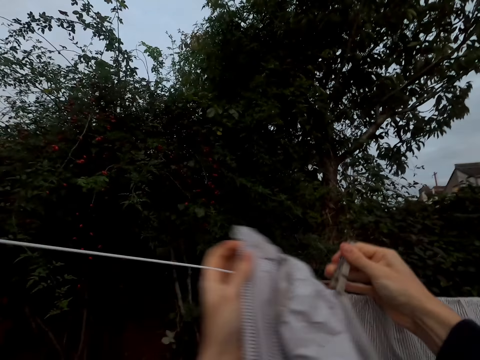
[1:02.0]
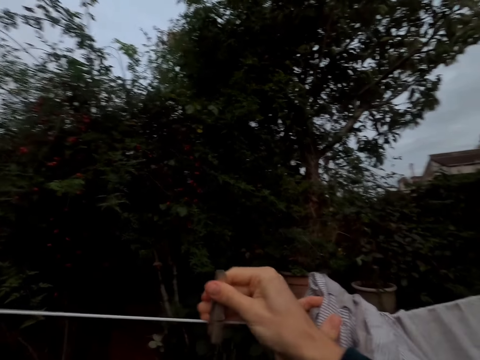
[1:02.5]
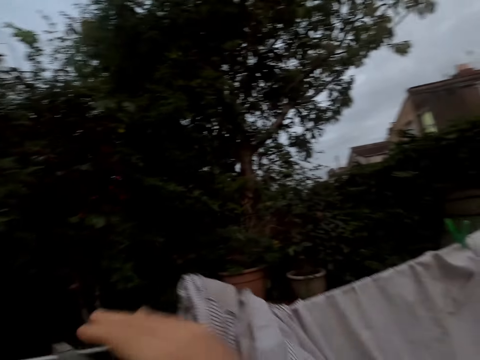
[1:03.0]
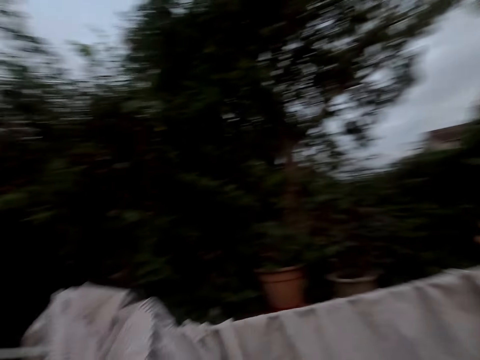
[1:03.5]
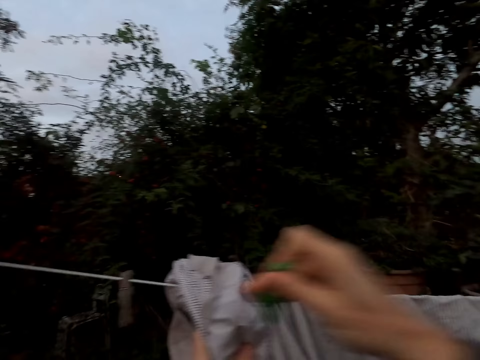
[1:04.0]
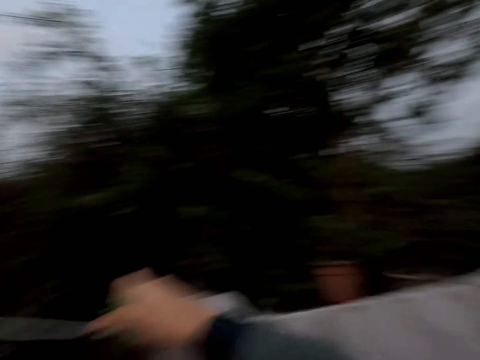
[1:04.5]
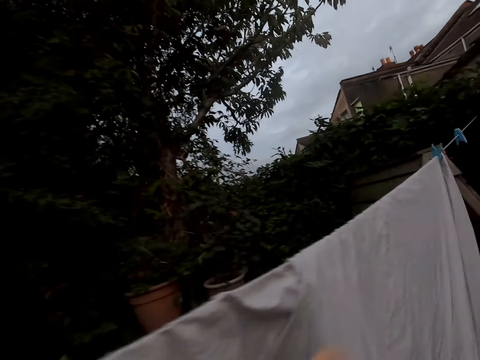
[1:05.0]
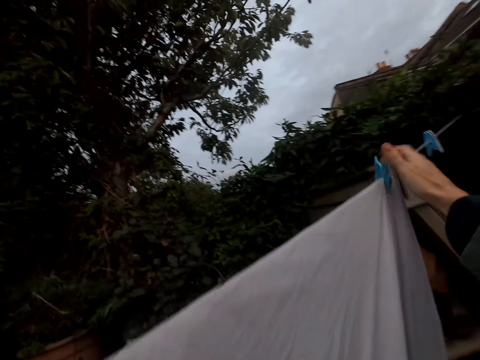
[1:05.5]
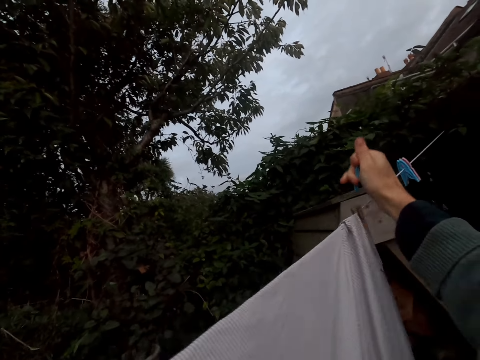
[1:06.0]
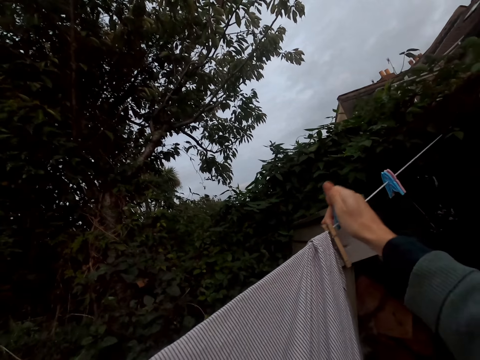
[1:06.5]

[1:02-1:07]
The camera wearer puts the peg on the clothes line. They remove a peg from the clothes line and put the peg on the clothes line. They remove a peg from the clothes line and put the peg on the clothes line.

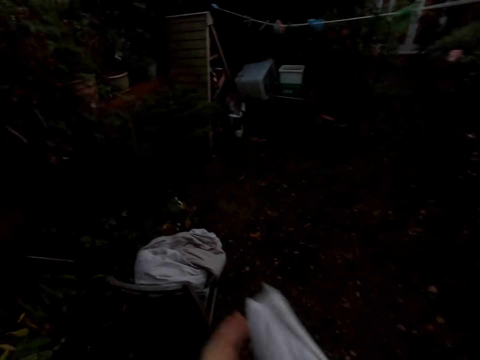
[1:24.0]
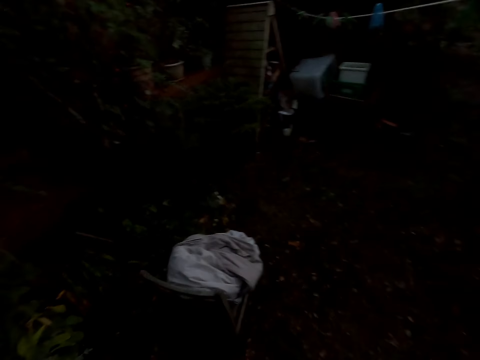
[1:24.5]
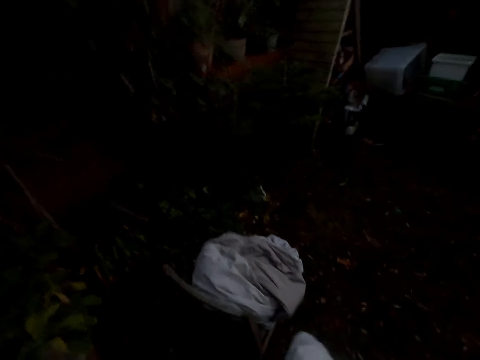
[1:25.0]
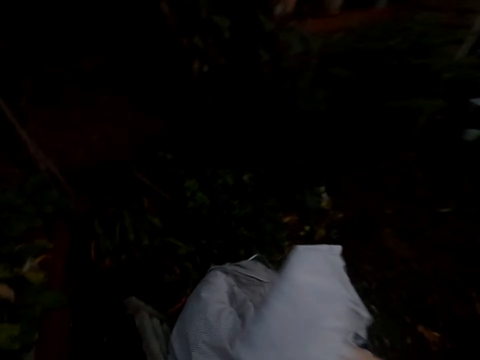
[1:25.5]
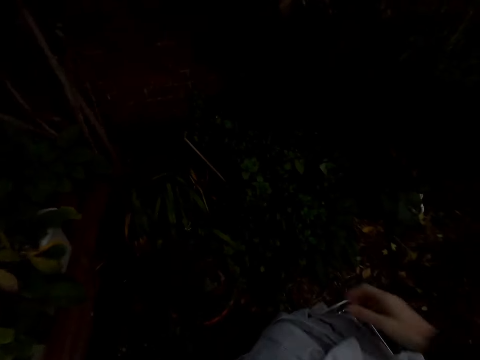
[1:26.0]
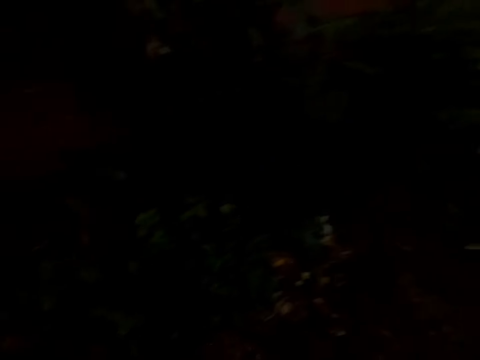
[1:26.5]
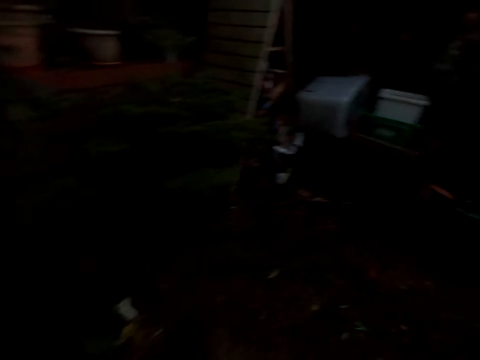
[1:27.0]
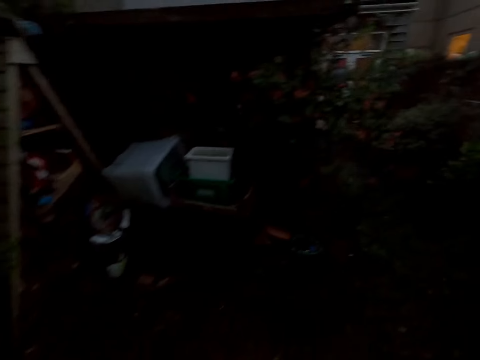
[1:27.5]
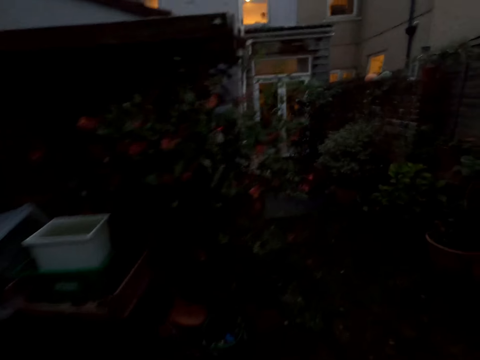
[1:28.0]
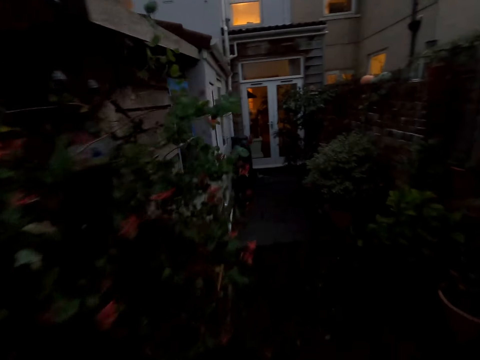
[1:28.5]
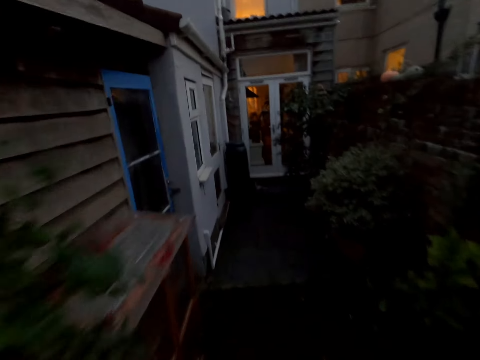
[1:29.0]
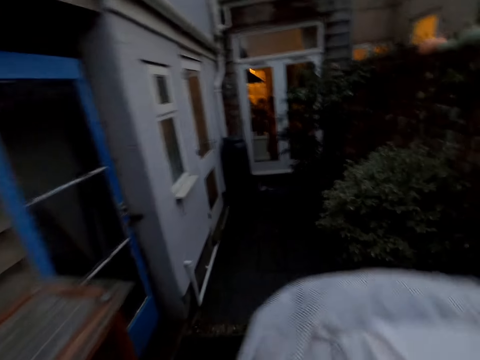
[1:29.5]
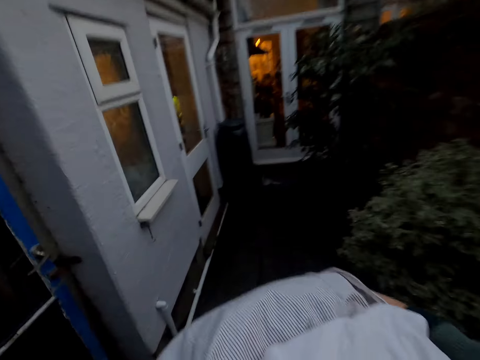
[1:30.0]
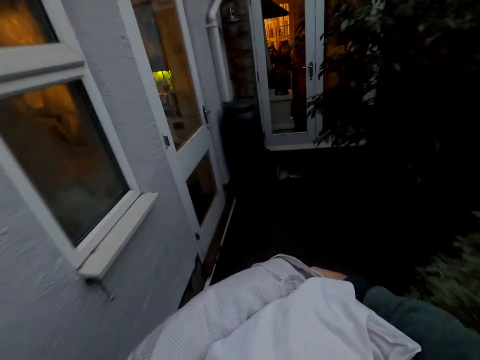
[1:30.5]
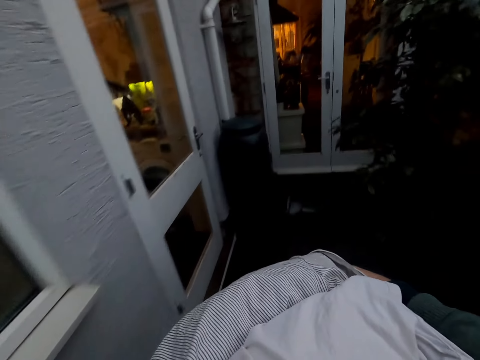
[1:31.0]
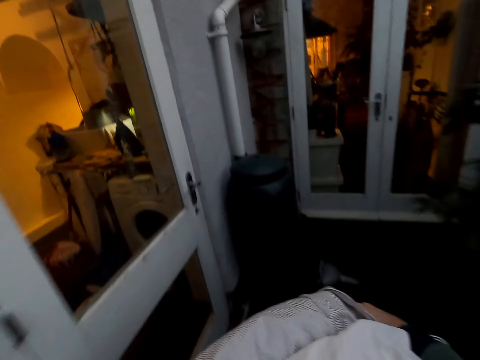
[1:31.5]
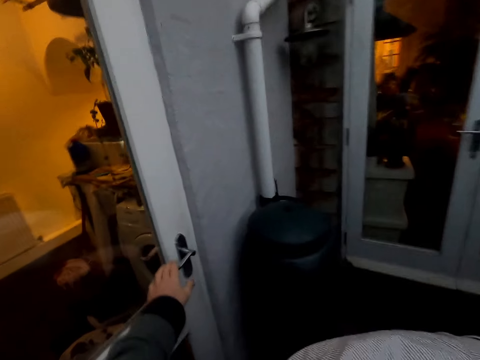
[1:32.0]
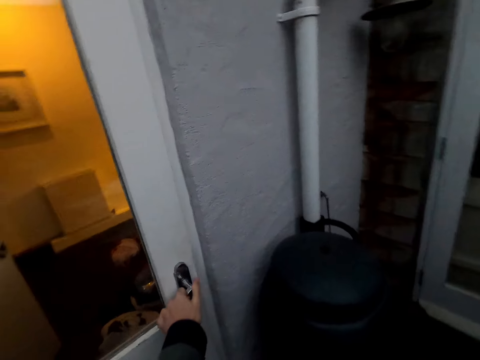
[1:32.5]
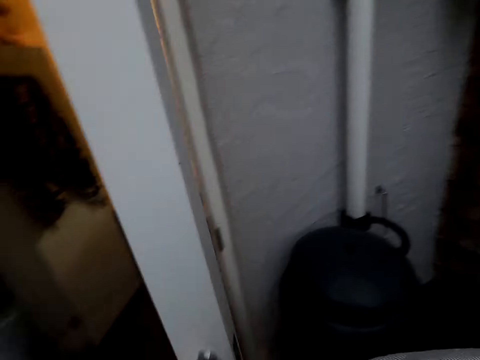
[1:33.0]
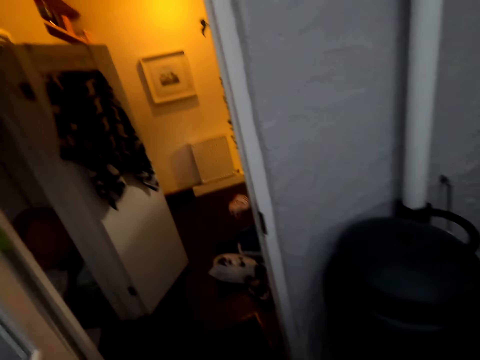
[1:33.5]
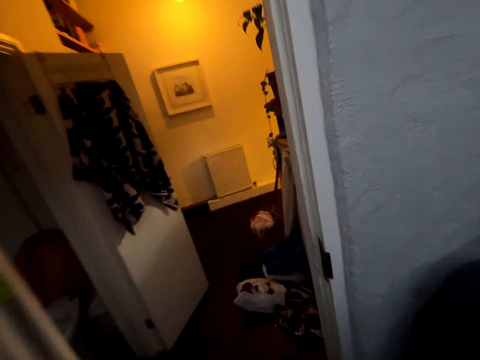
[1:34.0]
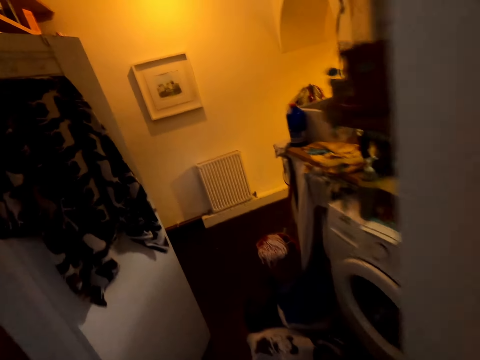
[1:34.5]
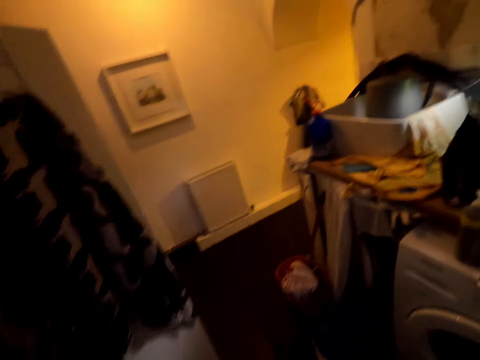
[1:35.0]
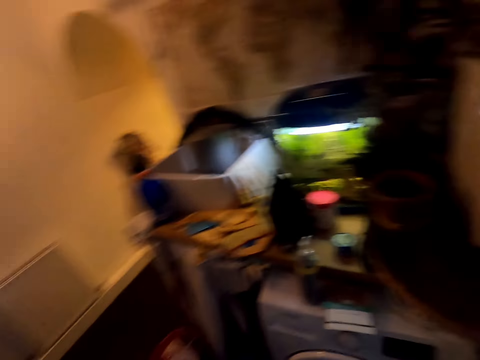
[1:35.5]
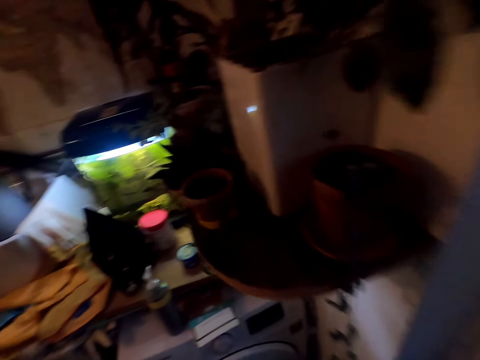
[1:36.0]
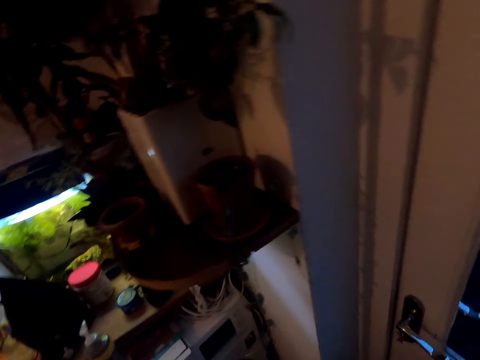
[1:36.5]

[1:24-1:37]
The camera wearer puts the top on the bedsheet. They put the cloth in the laundry basket. They pick up the bedsheets. They walk around the compound. They open the door. They walk in the house.

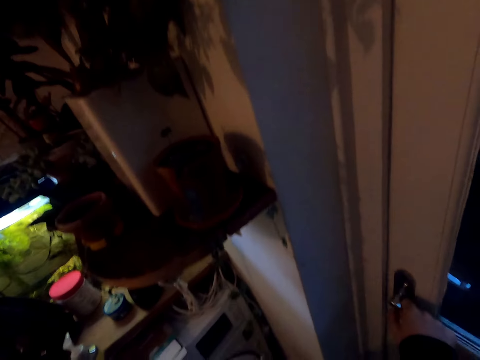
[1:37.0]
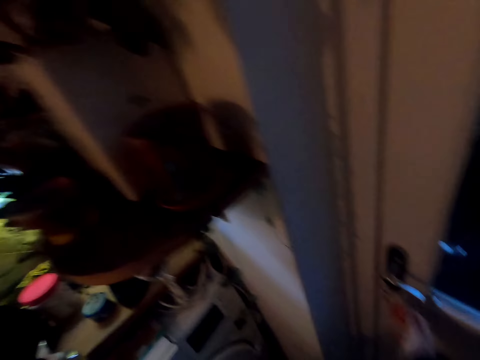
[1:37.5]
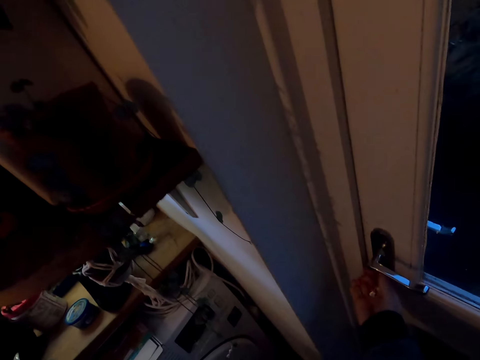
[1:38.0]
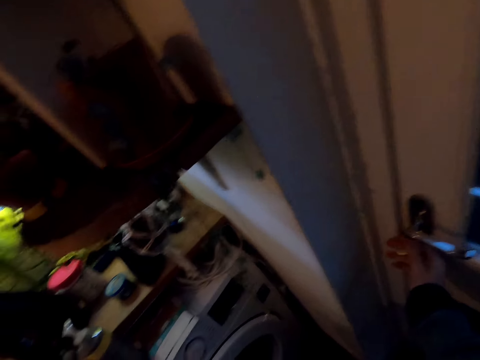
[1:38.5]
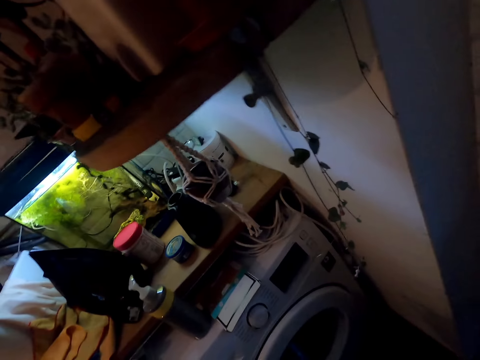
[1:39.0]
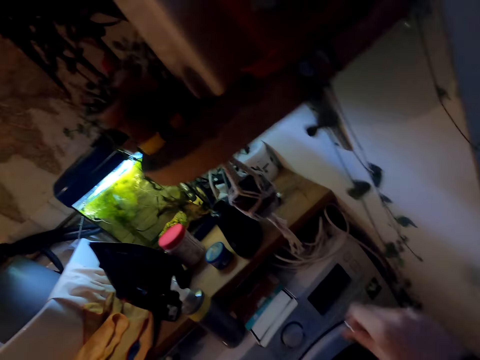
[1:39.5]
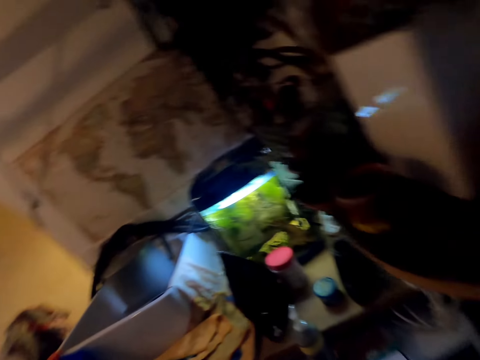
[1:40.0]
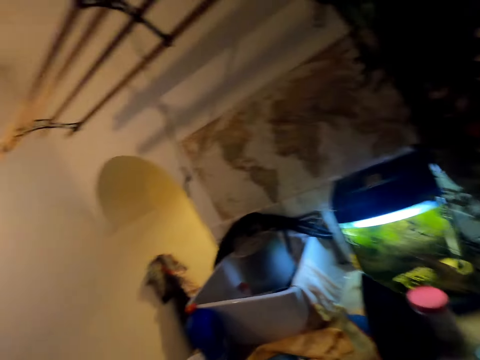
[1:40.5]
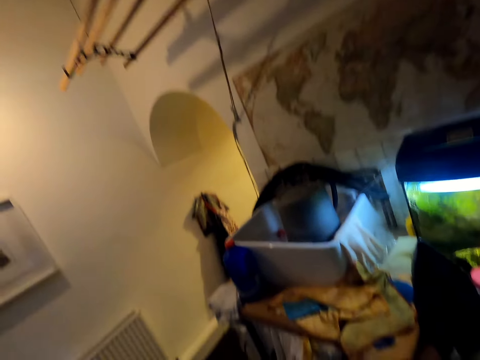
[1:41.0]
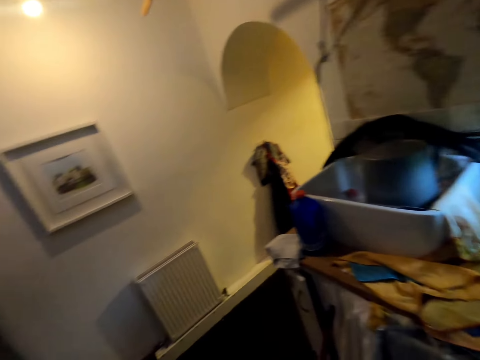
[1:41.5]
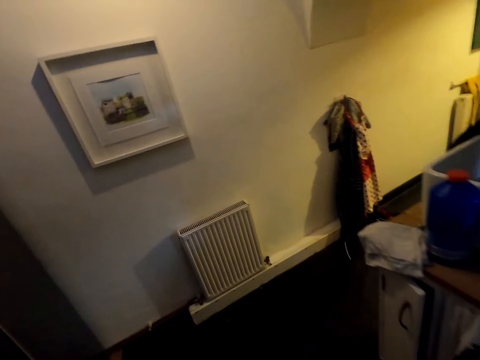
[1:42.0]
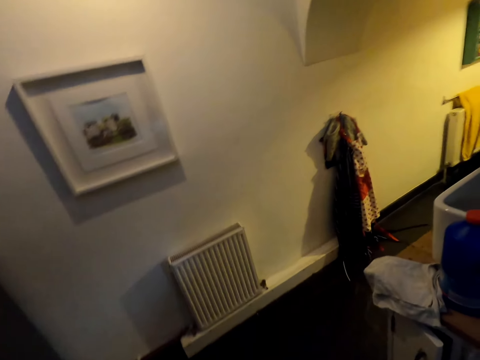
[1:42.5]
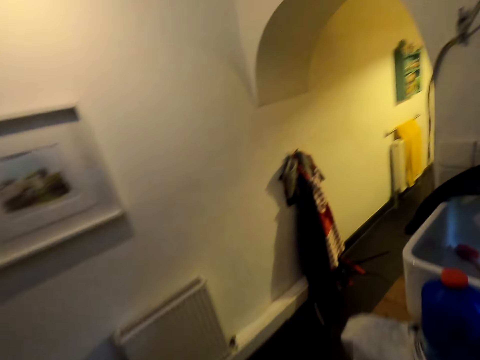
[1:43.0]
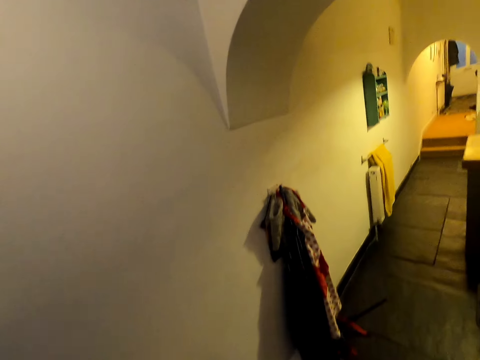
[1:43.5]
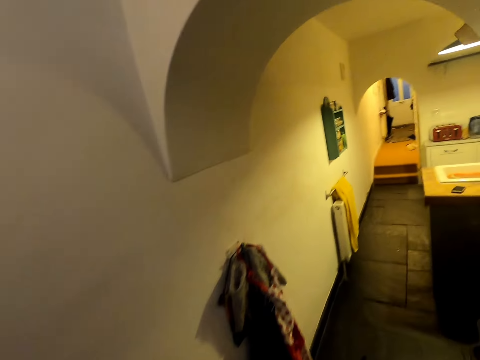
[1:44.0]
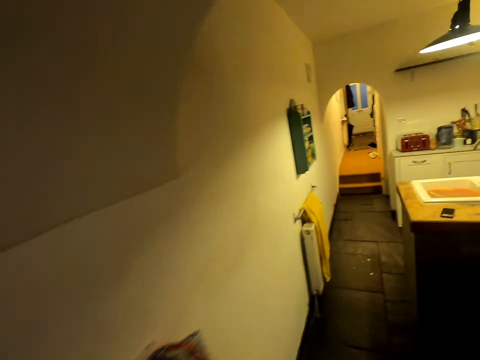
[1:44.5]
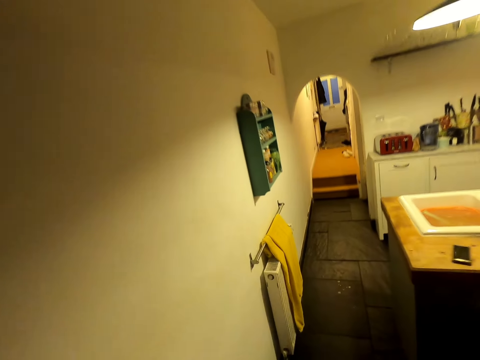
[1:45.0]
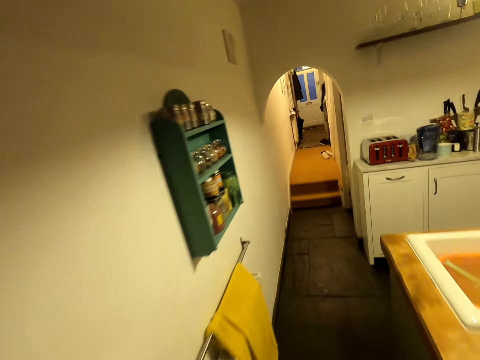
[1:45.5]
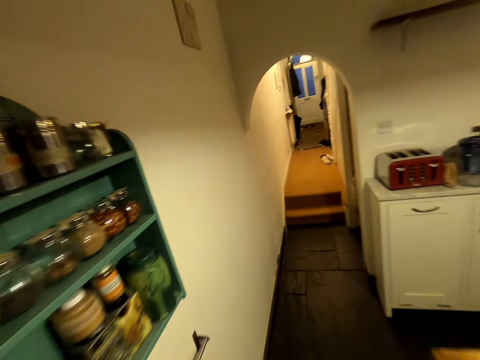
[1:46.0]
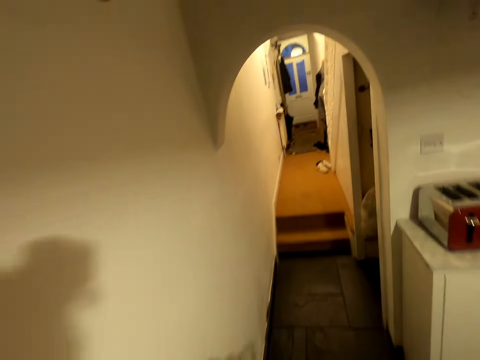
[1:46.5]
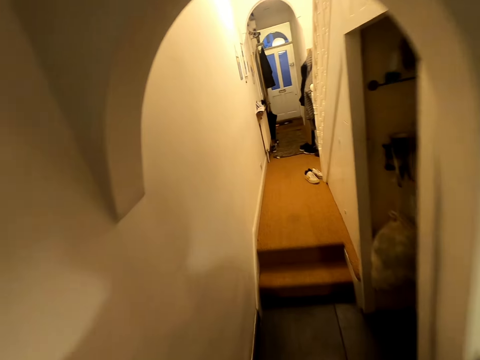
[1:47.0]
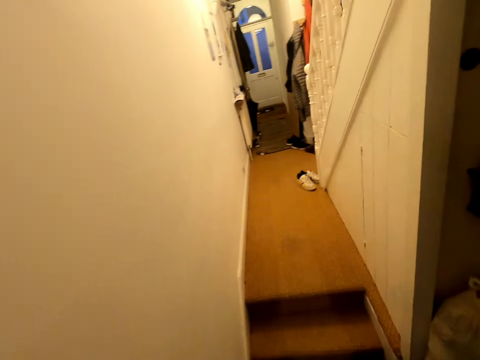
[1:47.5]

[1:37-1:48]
The camera wearer closes the door with the key. They lock the door. They hang the key. They walk around the house.
